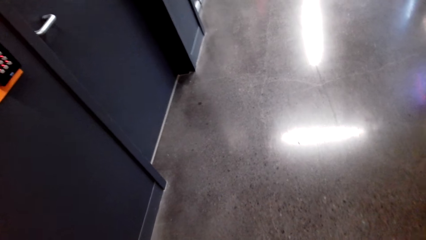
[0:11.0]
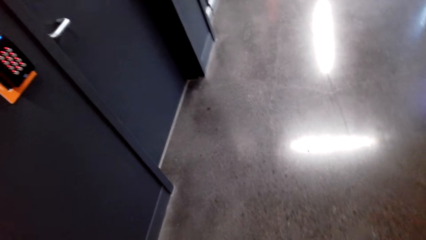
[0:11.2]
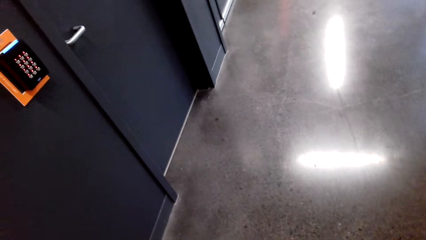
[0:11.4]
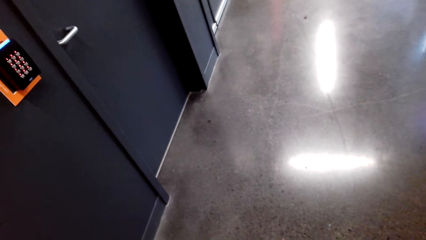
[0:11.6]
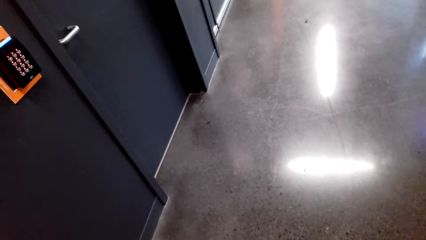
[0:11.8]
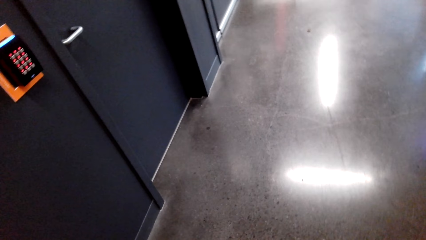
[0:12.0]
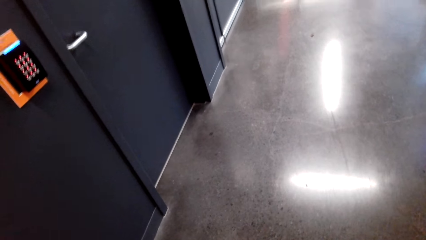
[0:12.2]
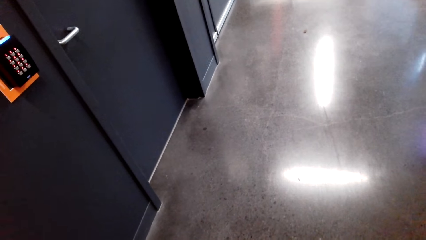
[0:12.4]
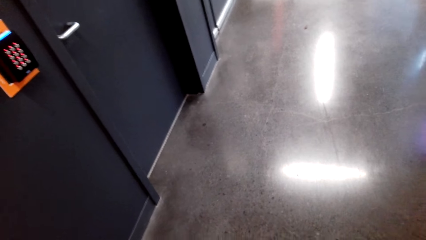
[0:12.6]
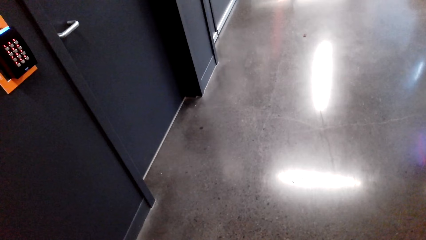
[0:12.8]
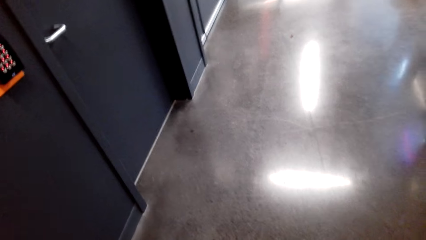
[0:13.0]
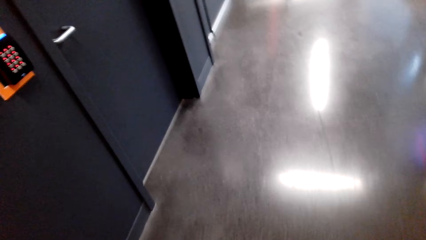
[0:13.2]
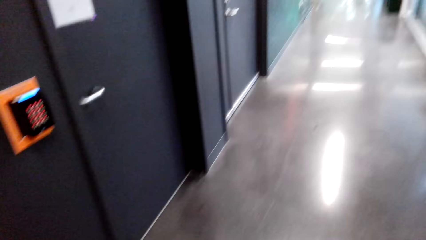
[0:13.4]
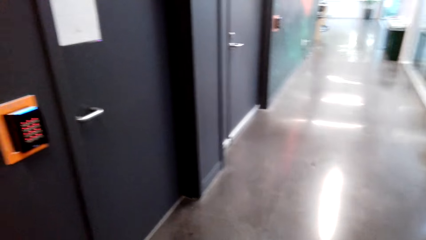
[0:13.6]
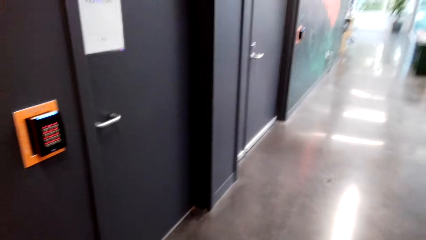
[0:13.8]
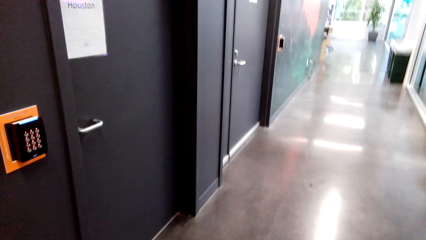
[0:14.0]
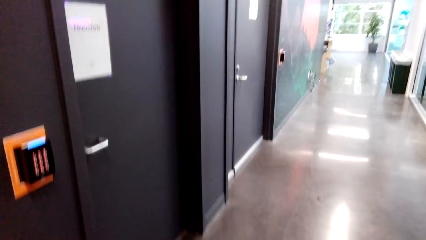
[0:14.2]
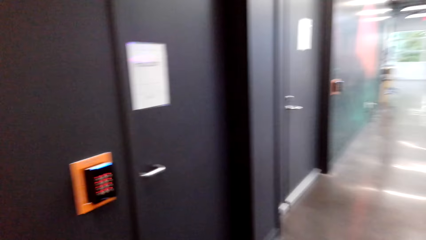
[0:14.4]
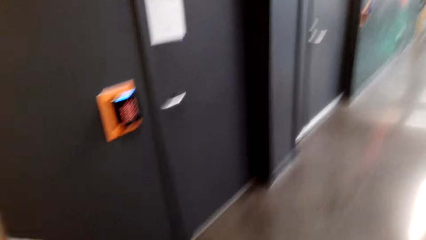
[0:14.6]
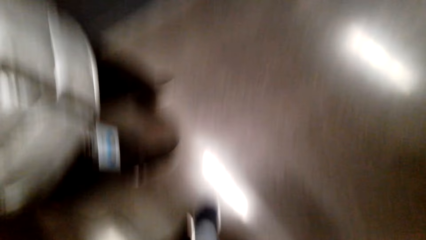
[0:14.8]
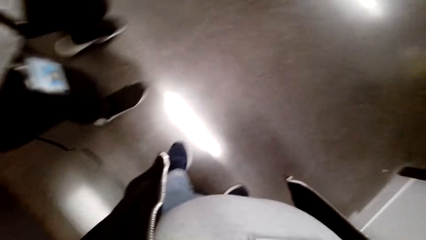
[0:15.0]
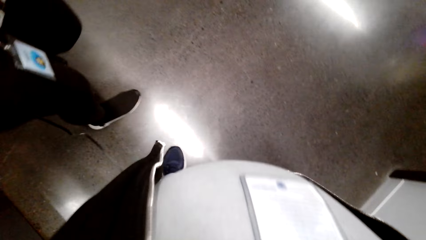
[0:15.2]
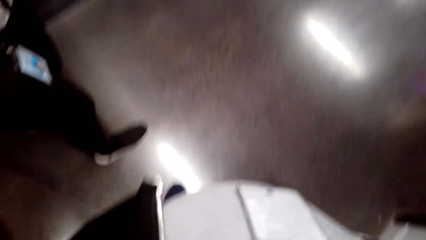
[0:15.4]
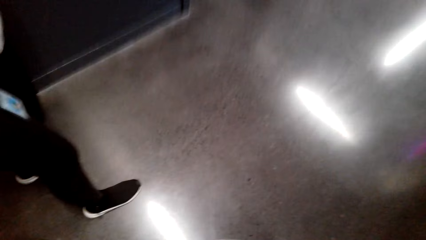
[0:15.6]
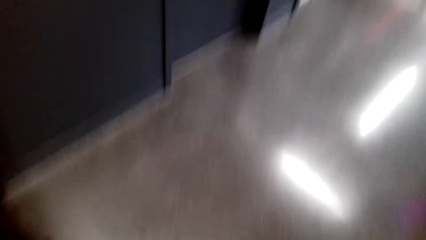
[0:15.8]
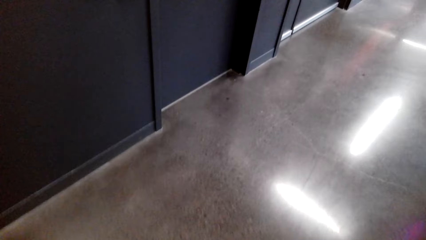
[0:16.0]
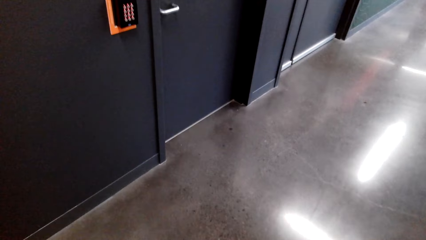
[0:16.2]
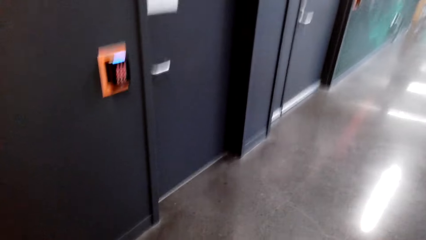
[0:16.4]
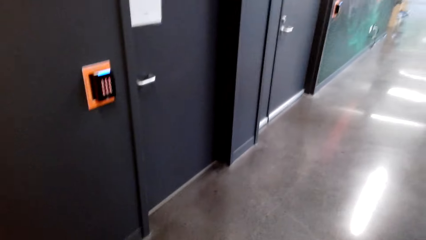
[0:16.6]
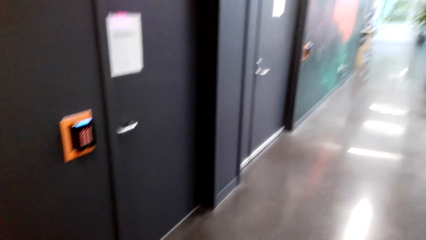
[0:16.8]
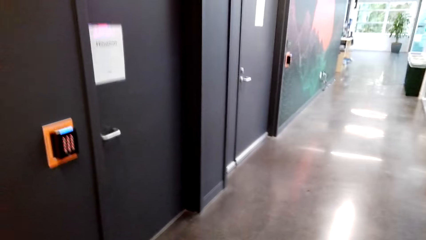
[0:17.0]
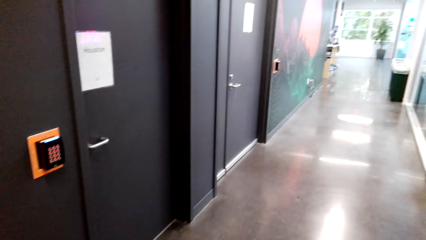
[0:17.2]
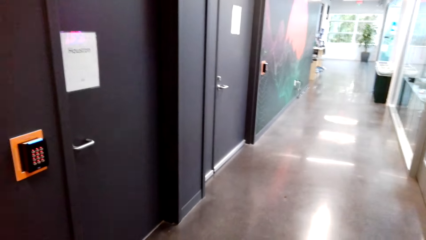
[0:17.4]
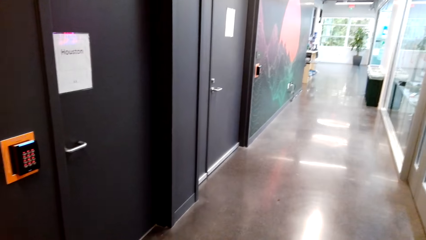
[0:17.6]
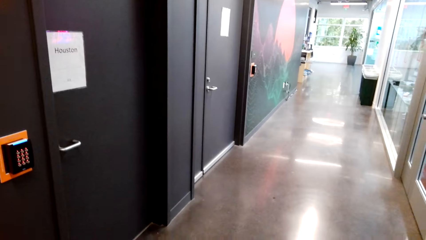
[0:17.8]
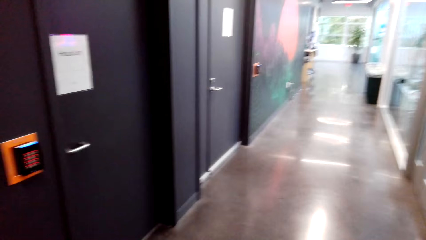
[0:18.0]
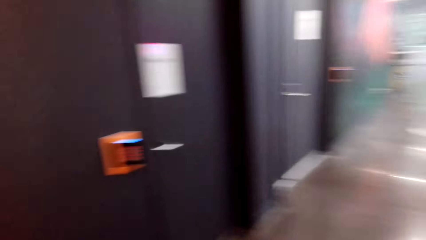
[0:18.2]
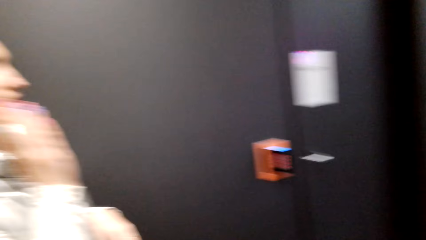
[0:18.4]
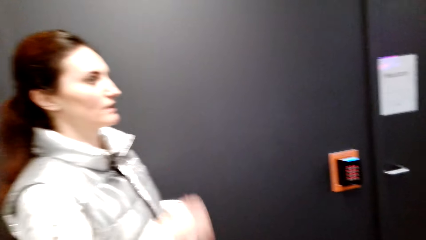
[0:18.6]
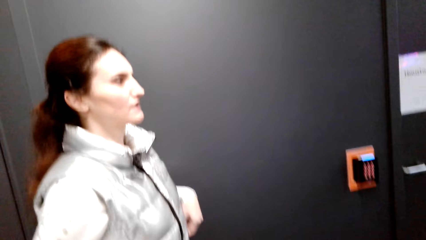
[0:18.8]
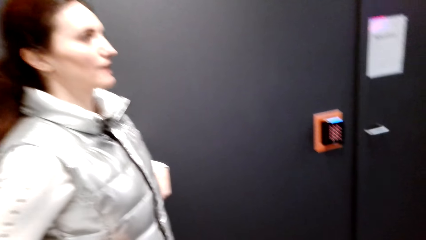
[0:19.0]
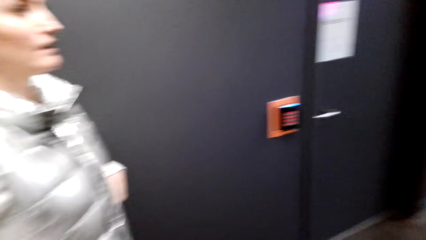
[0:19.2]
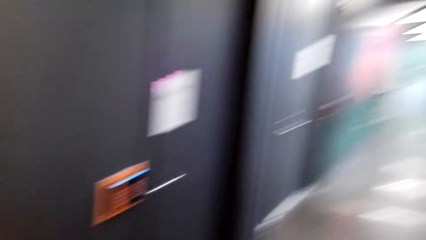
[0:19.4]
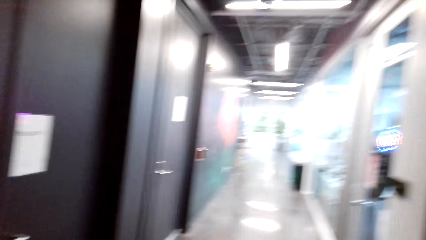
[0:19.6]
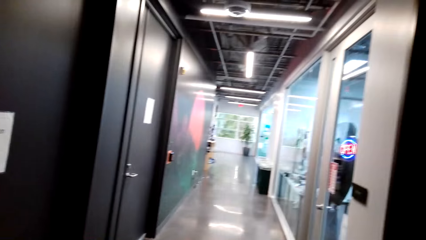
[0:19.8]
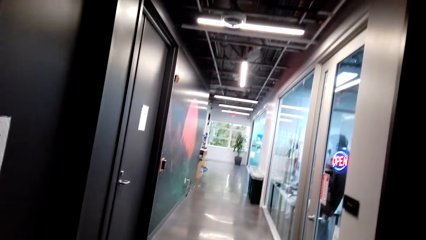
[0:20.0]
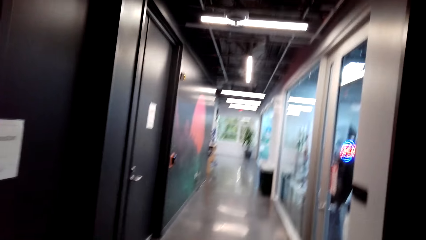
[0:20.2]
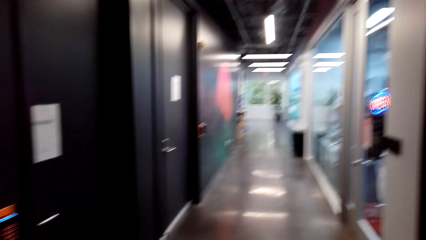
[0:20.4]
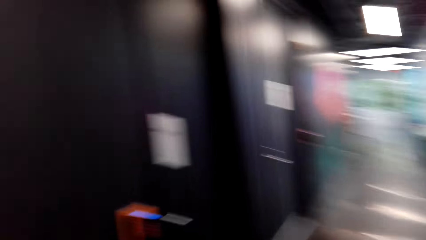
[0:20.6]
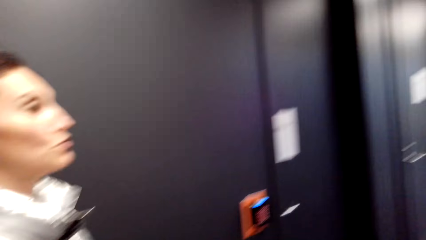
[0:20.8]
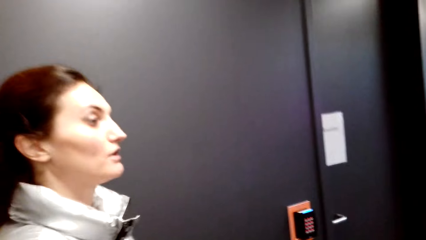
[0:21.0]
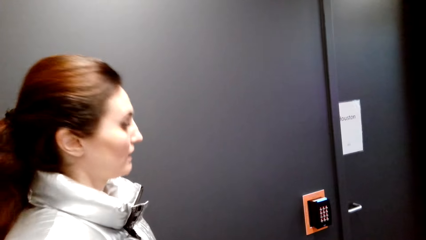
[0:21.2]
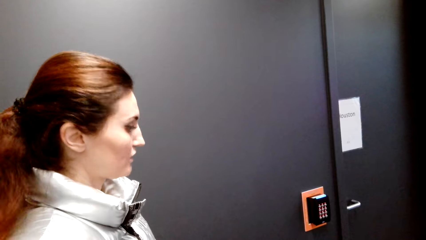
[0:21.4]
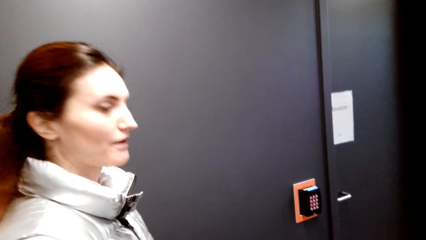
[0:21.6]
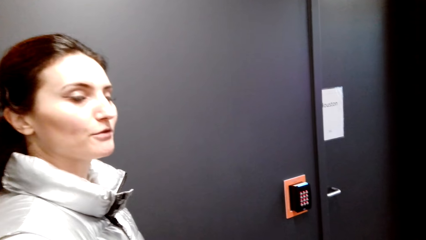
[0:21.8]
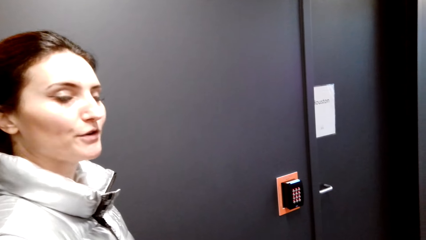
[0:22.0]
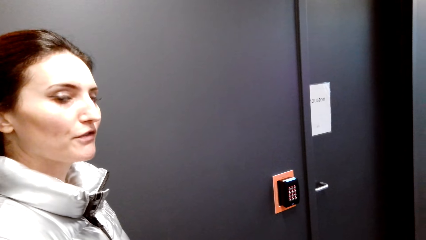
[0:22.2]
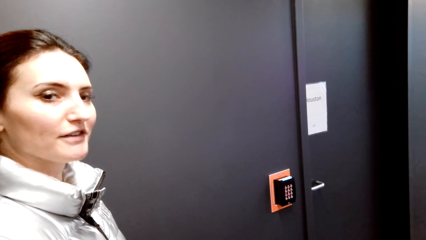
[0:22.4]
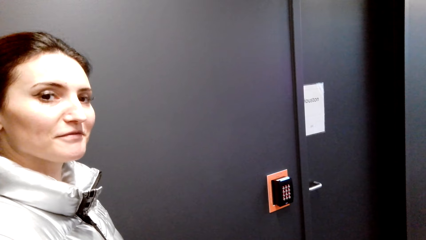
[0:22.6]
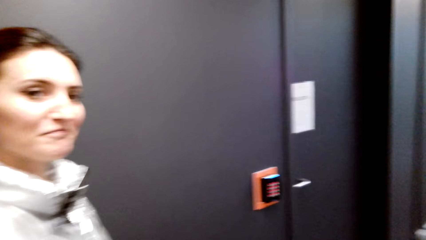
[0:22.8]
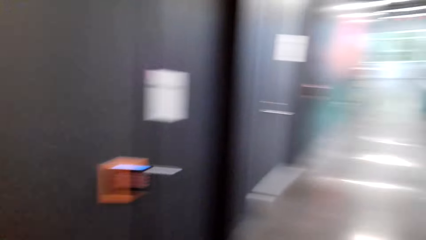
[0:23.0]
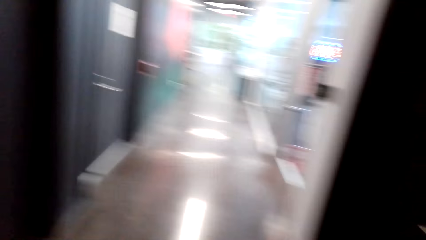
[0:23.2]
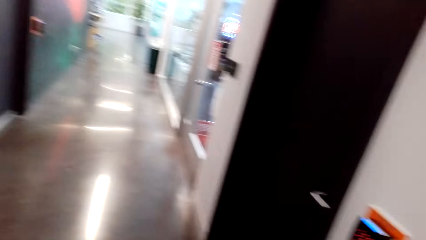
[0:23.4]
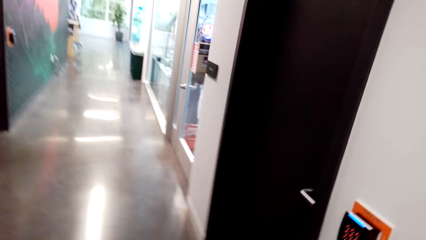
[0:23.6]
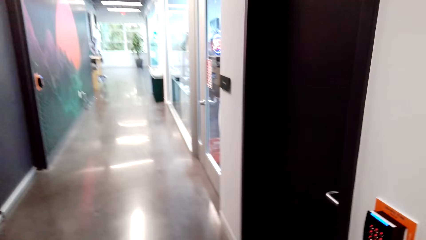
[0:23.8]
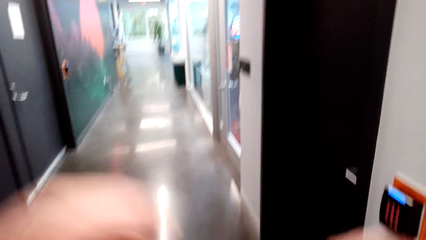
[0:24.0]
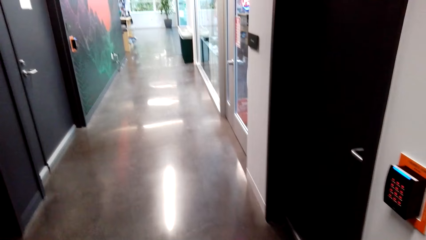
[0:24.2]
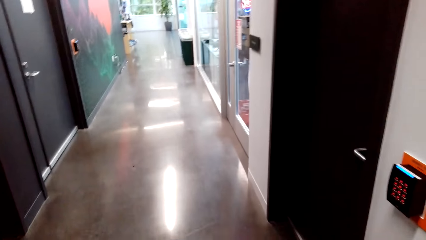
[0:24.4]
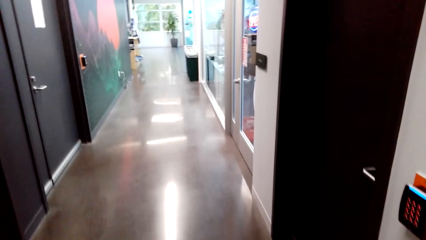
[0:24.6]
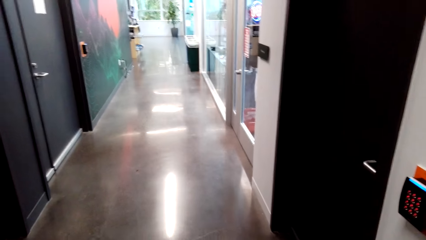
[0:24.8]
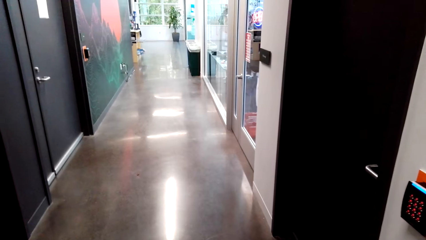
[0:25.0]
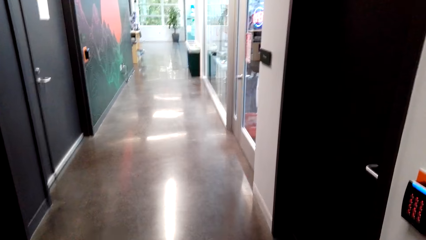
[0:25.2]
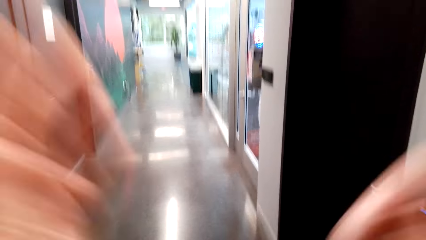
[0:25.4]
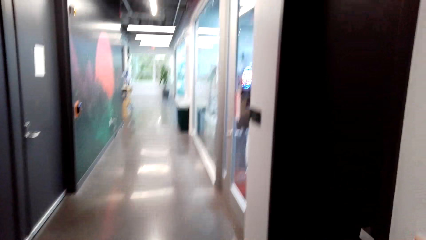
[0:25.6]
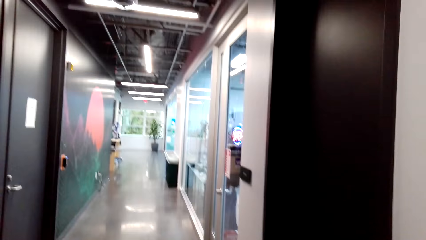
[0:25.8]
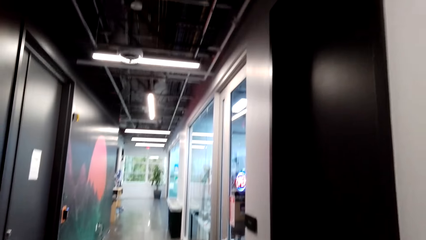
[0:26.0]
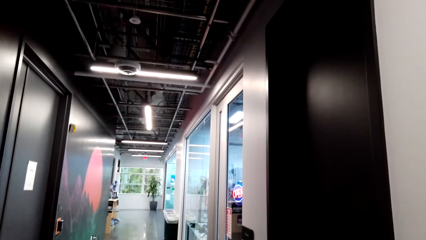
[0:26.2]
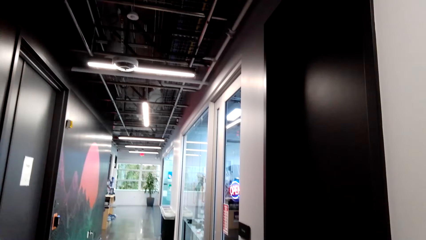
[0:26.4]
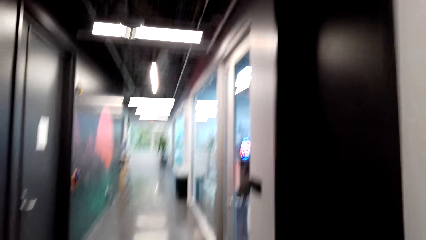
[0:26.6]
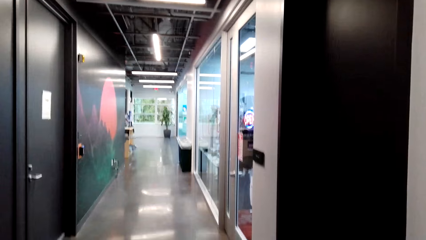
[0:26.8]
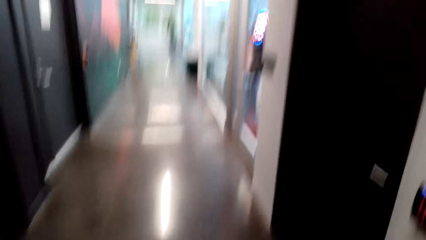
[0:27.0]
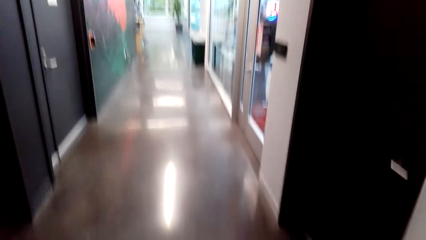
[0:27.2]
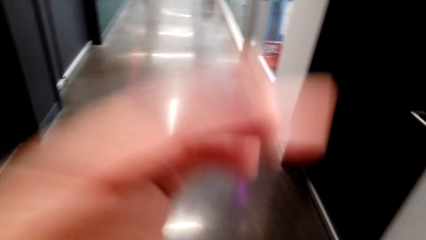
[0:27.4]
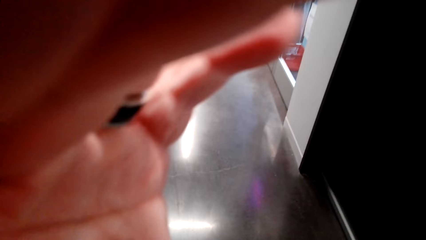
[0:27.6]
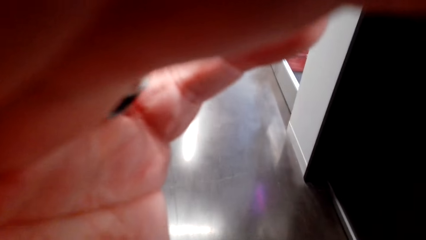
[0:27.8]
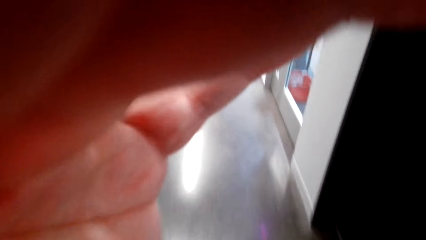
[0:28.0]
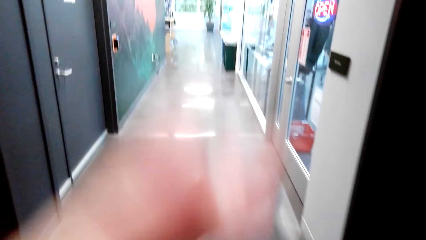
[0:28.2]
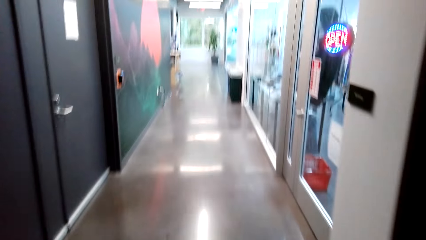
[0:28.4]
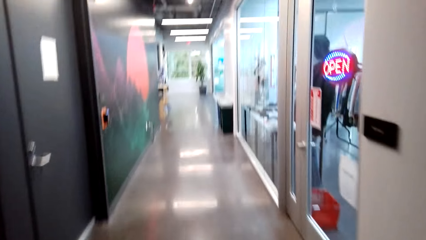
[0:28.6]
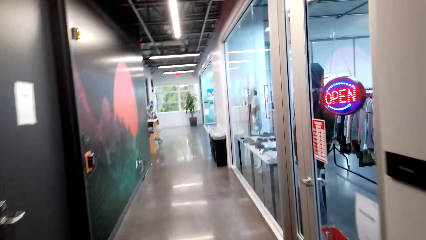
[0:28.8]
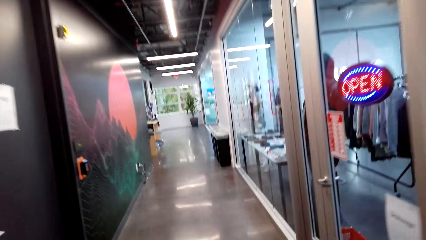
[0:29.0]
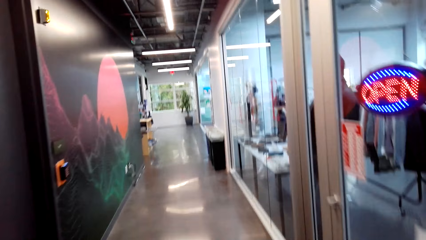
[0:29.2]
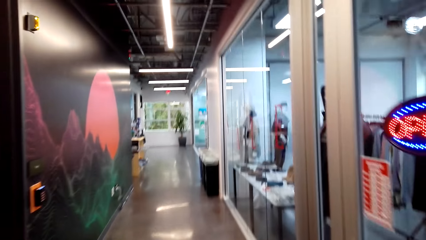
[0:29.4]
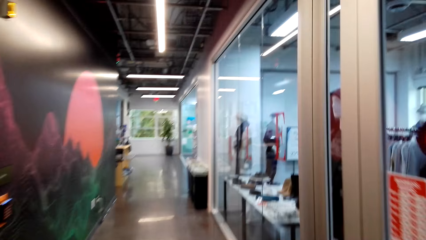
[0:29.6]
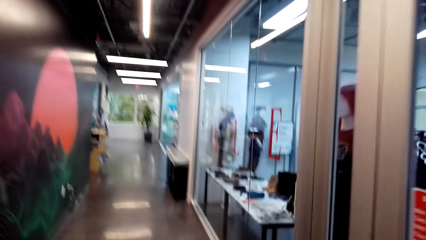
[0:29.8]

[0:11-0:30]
The camera wearer looks at the machine. A lady moves the leg and moves the hands. The camera wearer looks at a person. He looks around. The lady moves the head. The person looks at another person. The camera wearer moves the hands. He moves the hands again. He moves the hand. He lifts his hand. He steps forward.
